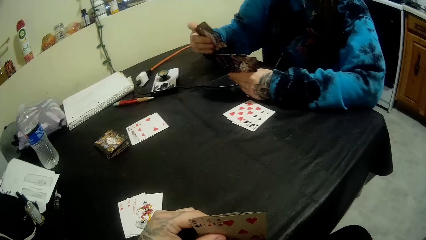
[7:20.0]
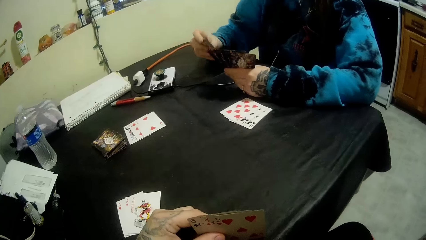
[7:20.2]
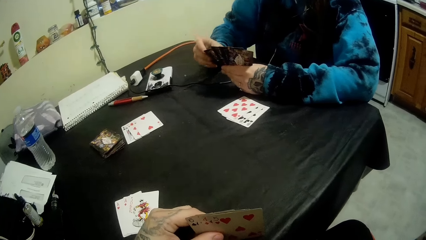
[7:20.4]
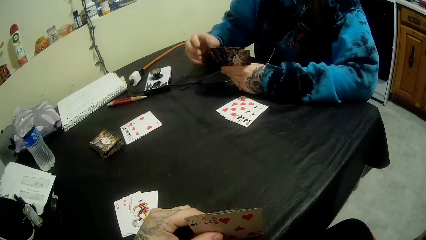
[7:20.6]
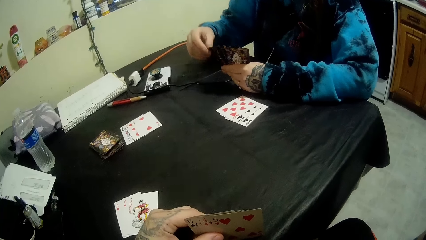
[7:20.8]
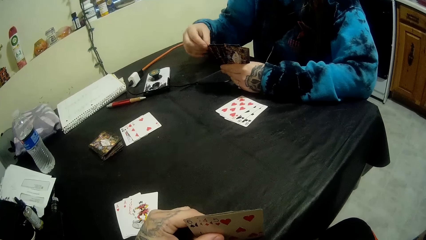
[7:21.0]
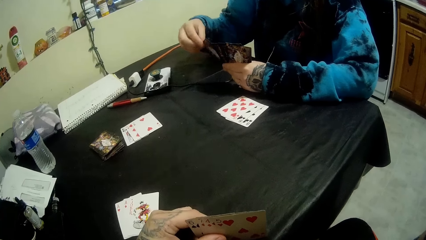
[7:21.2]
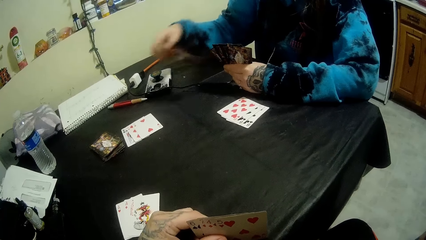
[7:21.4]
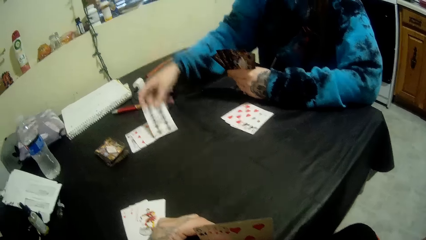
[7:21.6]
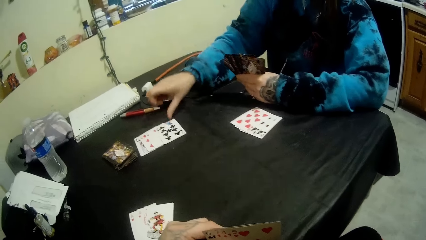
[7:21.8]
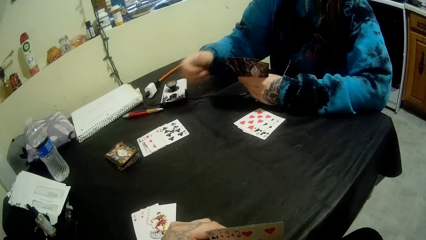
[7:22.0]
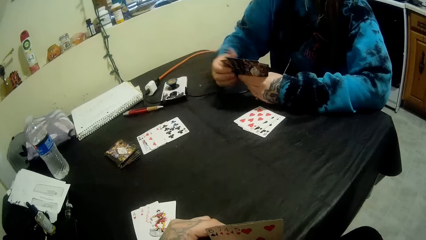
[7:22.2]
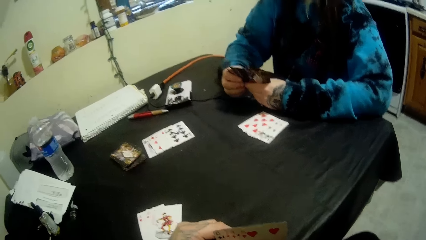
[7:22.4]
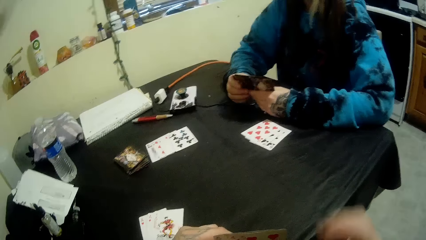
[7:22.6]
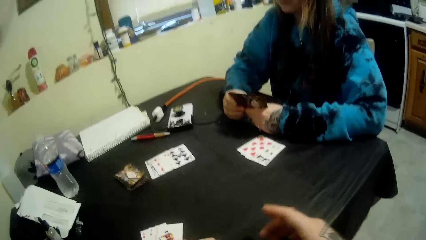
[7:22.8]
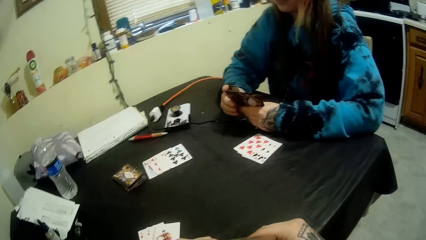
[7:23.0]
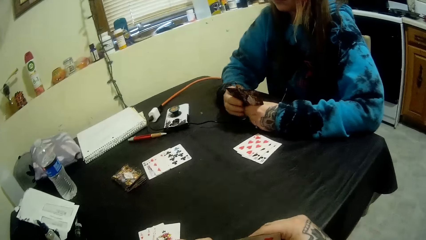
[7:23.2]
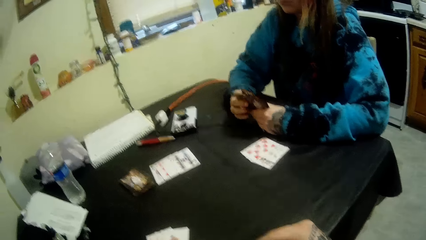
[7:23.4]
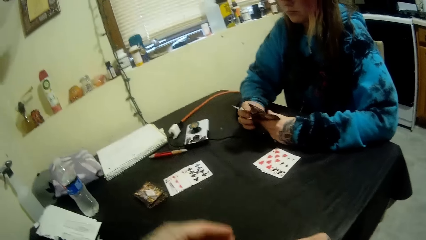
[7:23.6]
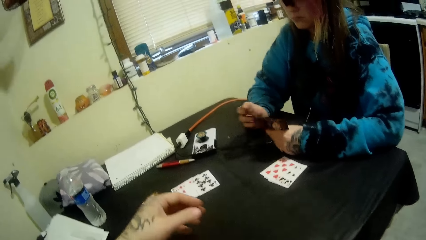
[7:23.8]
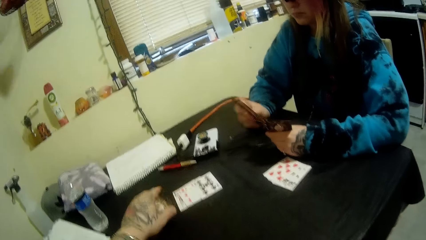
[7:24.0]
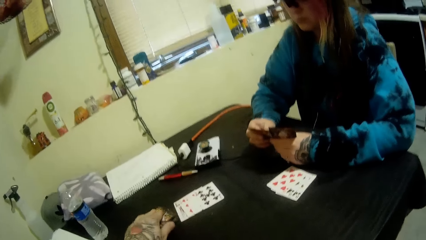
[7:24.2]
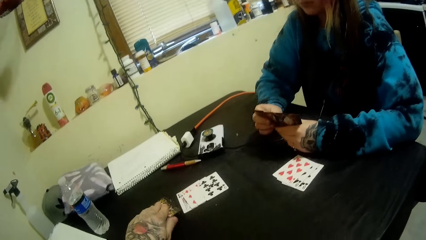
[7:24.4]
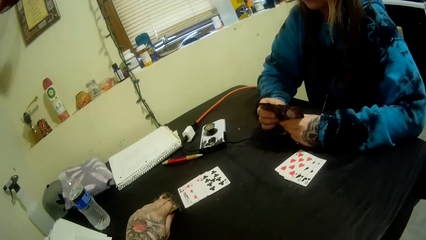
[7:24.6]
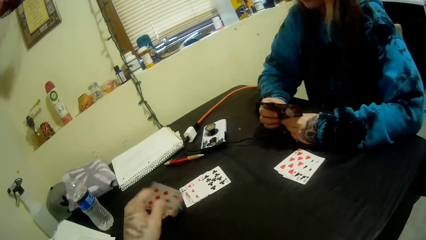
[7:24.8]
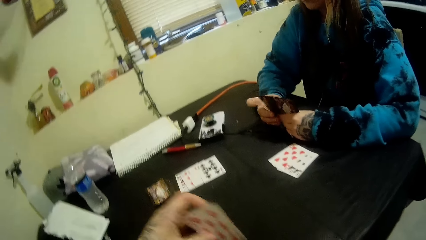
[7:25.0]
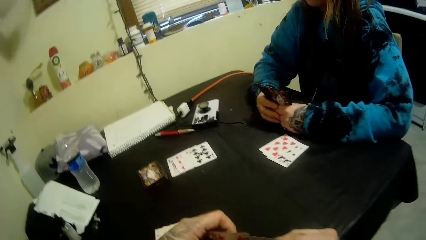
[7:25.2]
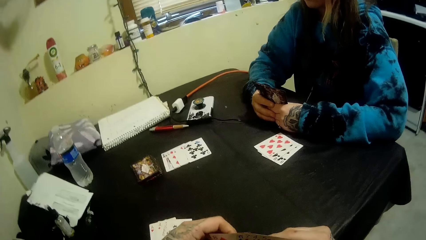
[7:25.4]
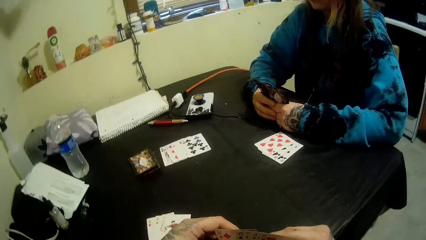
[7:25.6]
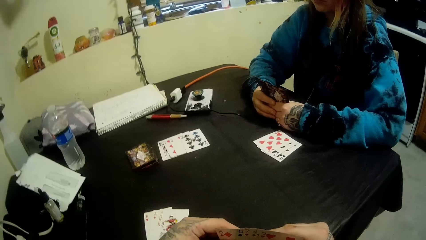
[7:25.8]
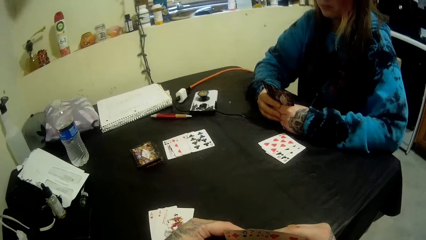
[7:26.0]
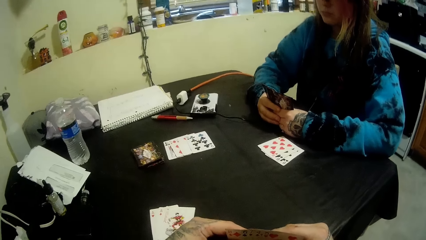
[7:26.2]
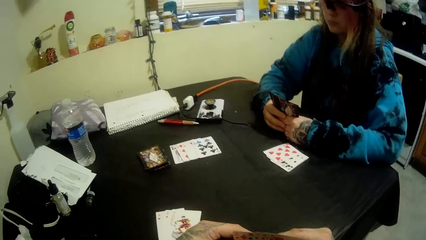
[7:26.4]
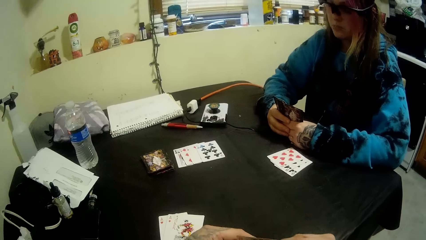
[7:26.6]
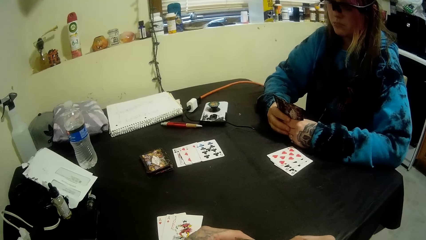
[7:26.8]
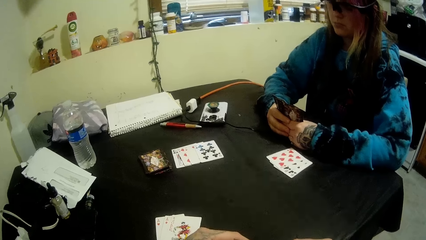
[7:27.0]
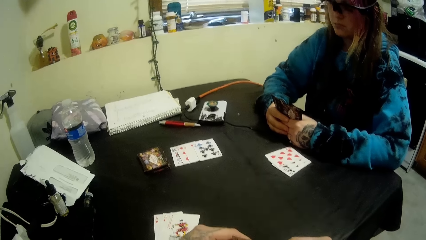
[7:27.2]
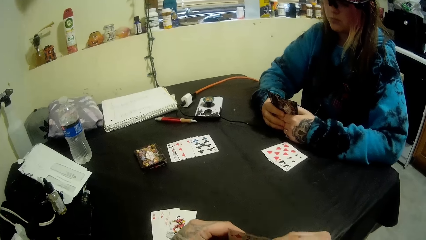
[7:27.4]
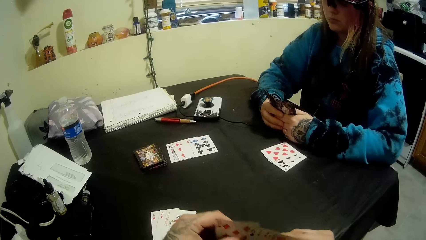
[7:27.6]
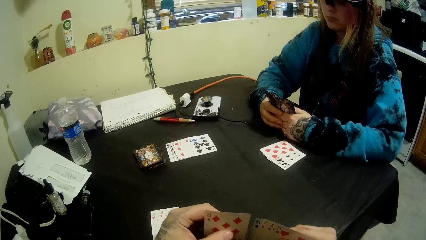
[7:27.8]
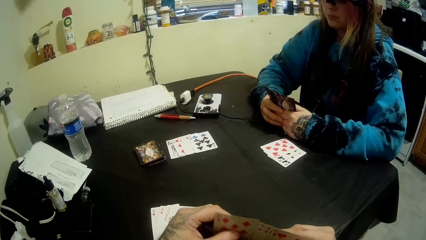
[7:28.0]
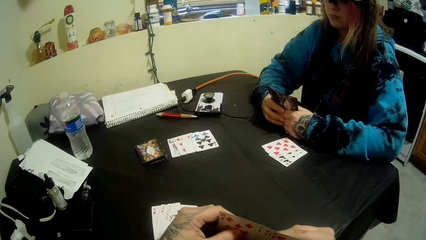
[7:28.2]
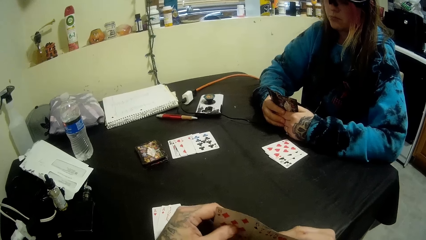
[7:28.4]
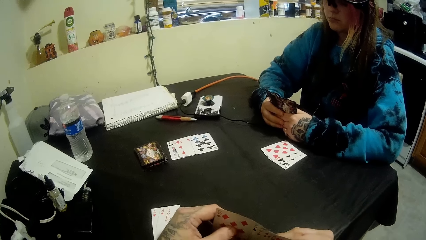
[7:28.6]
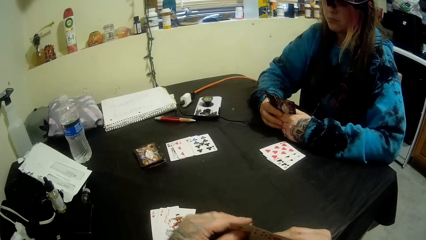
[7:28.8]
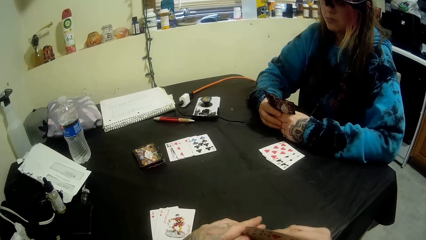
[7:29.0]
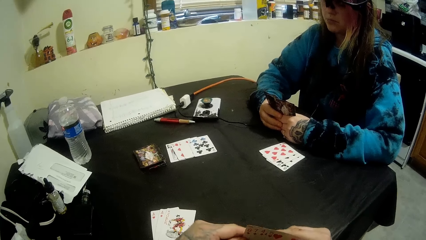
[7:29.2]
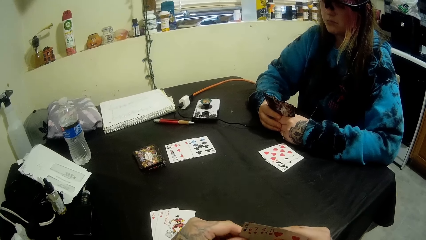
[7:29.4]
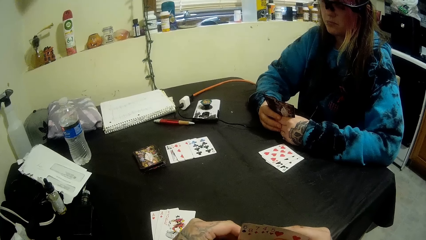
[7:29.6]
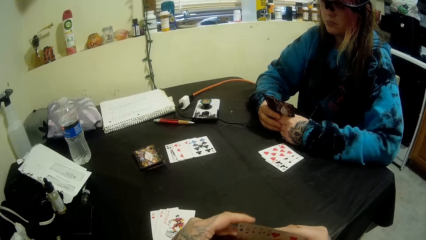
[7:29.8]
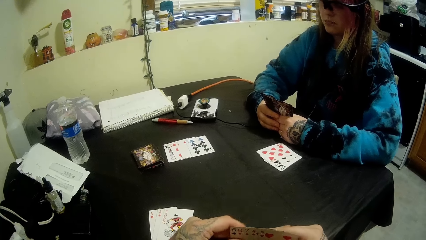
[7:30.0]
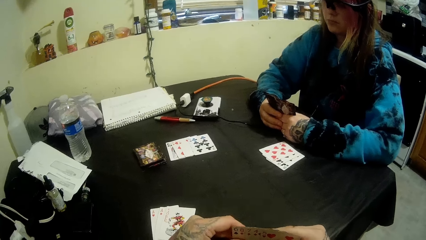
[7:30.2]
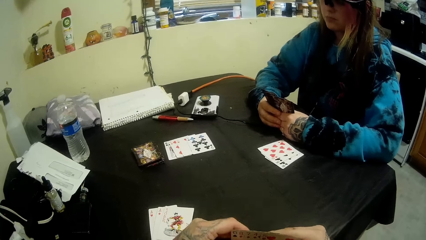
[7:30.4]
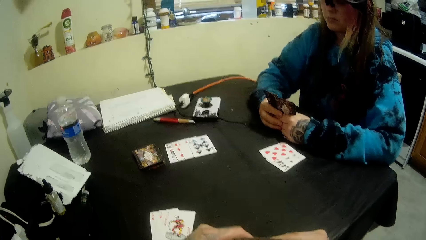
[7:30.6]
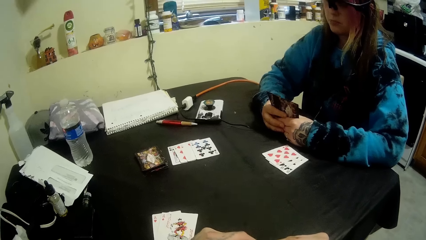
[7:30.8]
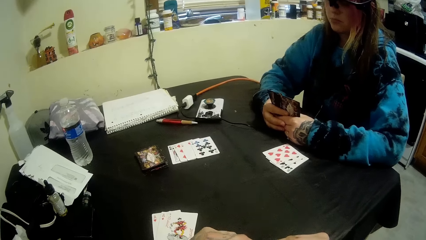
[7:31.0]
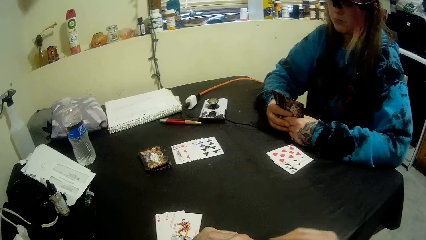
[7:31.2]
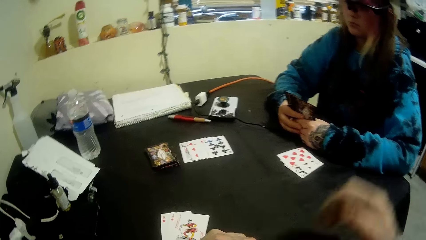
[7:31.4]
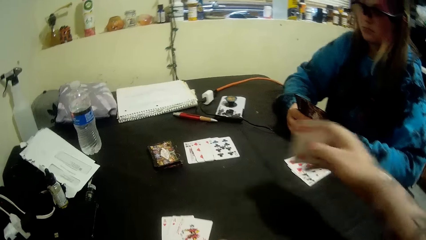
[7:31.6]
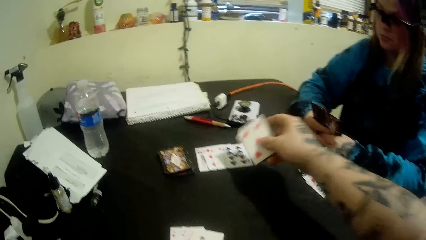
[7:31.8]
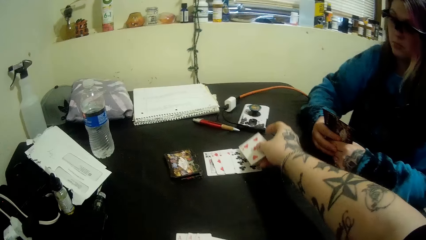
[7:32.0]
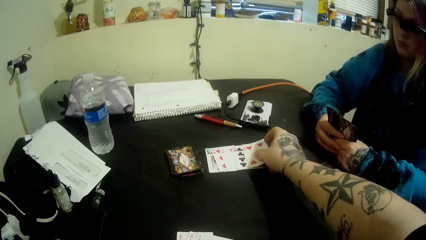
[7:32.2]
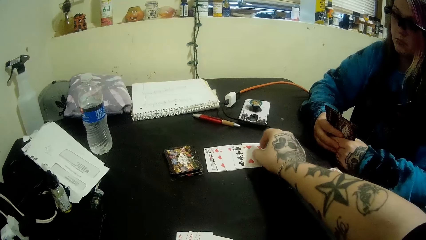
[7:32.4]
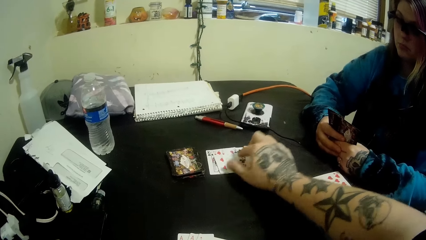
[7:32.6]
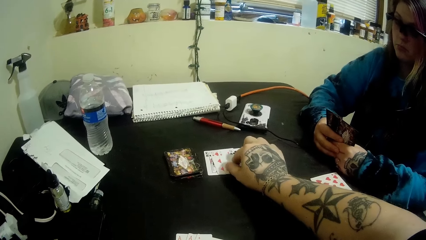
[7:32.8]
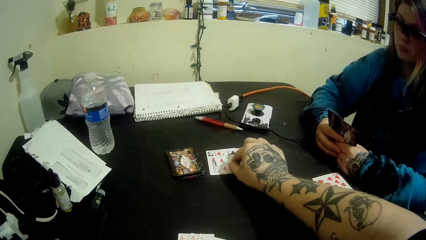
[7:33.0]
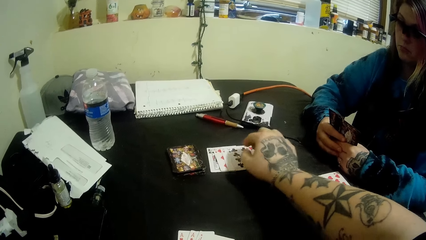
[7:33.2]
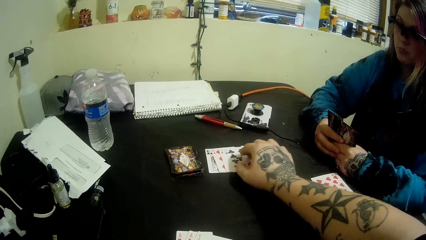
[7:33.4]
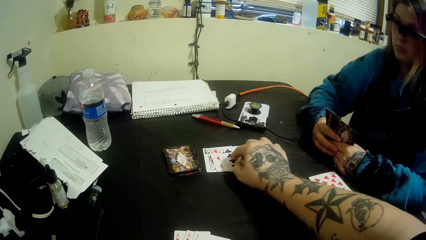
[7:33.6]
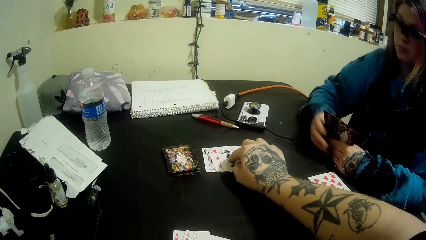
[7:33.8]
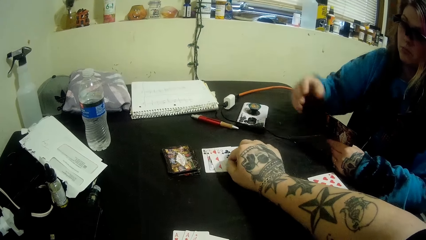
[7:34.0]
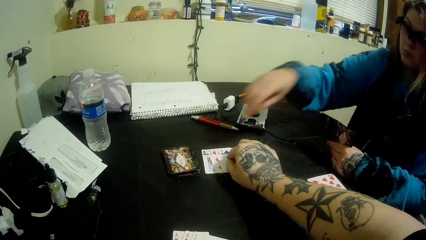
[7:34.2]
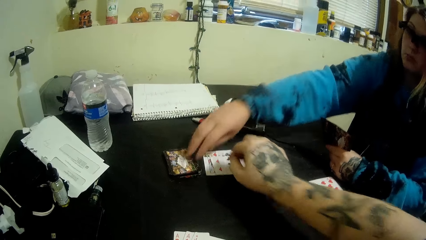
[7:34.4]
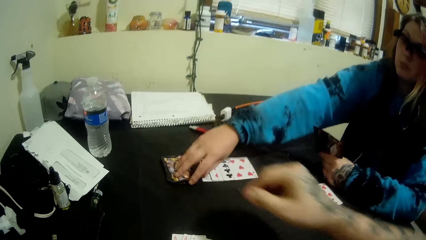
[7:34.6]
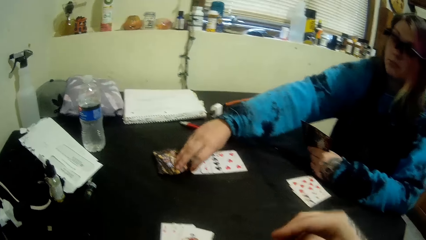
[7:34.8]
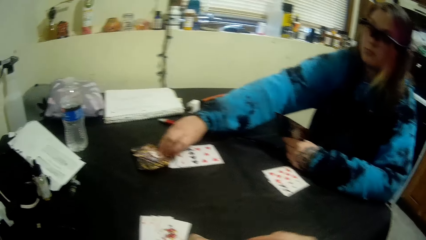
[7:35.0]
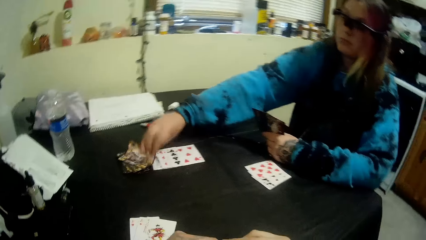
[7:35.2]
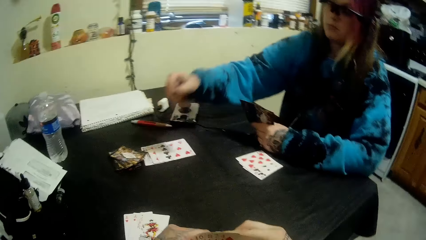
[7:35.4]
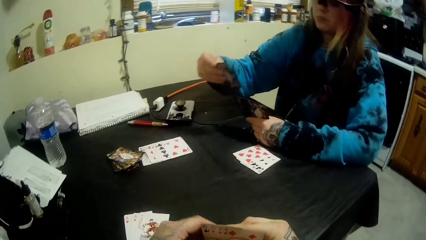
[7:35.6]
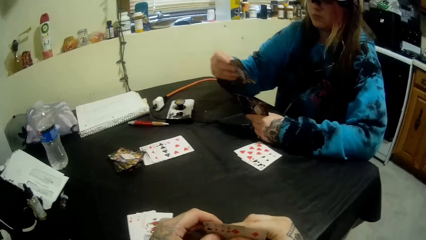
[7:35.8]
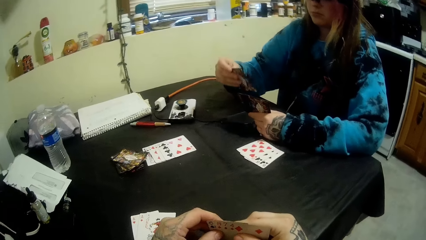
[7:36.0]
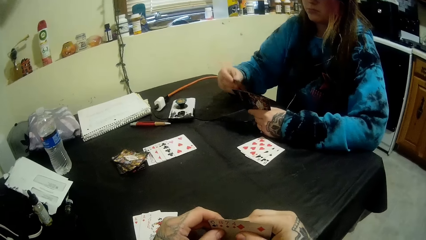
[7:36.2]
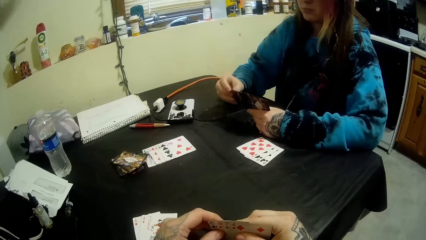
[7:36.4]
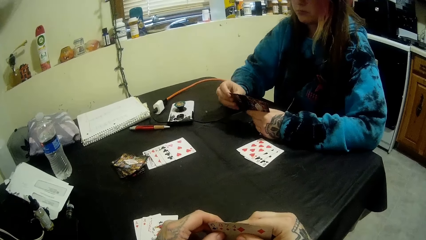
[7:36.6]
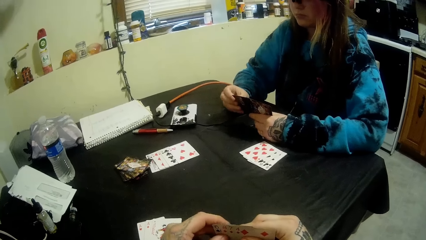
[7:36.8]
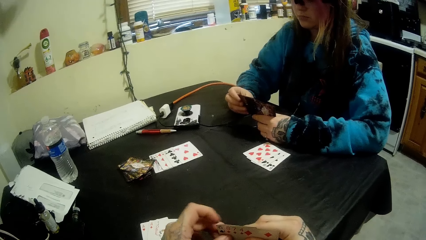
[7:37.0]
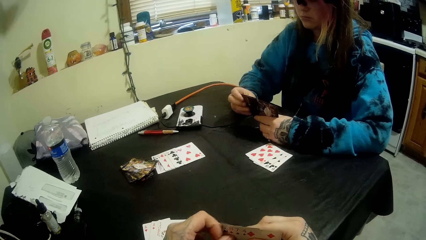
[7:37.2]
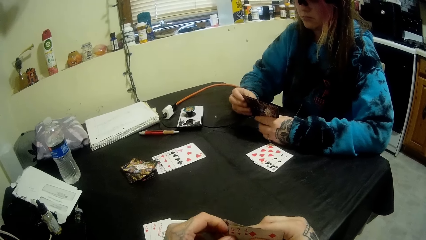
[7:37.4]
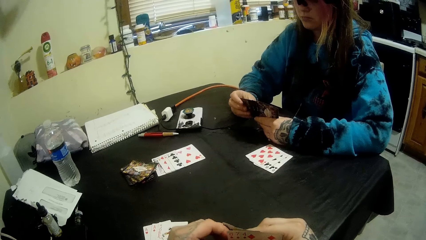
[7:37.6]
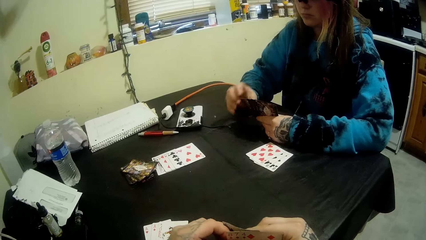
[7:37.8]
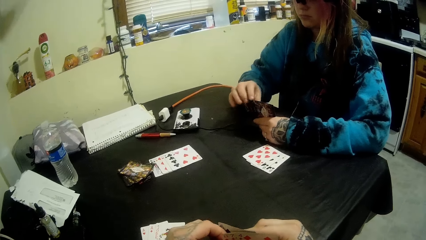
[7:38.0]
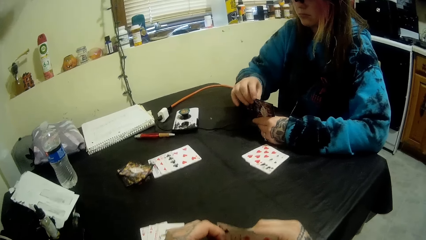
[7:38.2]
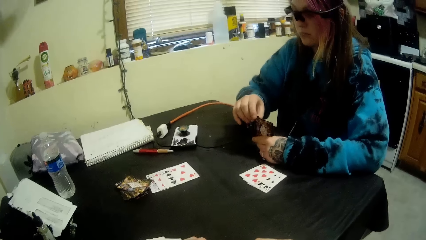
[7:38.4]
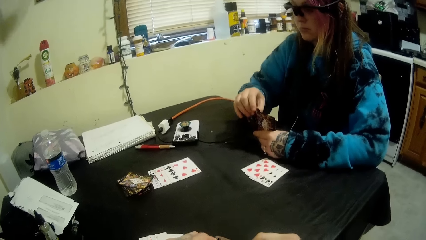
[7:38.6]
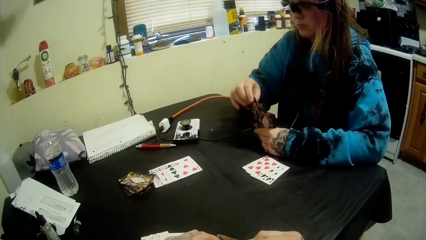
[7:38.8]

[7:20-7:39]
A woman puts the card on the cards. She picks up the card. She drops the card on the table. She picks up the cards. The camera wearer passes the cards to the right hand. They pick up a card from the table. They put the card to the right hand. They converse with the woman. They select the cards. They drop the card on the table. They move the cards. They arrange the cards on the table. The woman picks up a card from the table. She puts the card on the right hand. She looks at the cards. She picks up the card.
